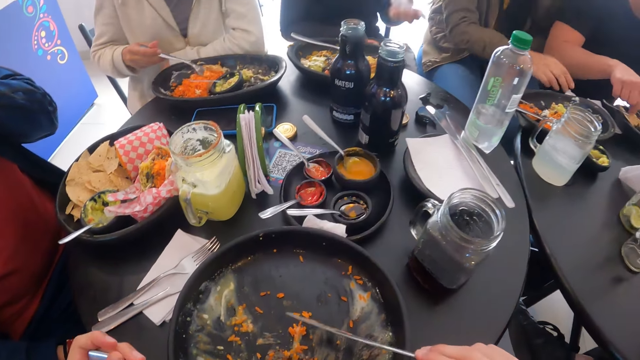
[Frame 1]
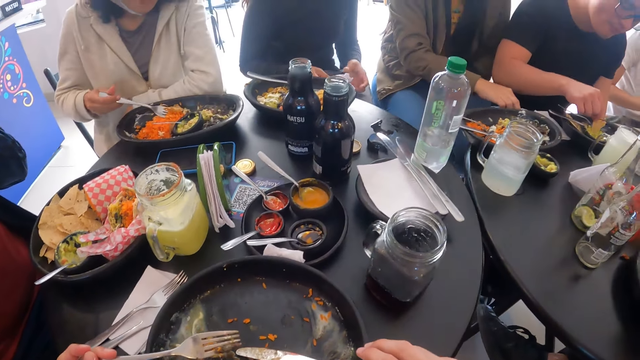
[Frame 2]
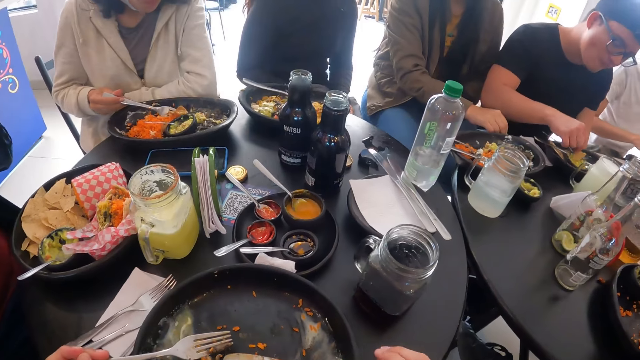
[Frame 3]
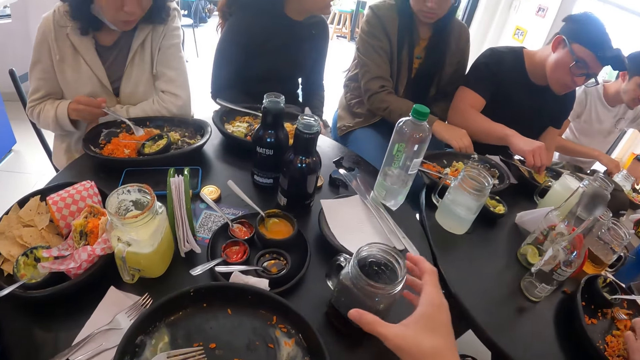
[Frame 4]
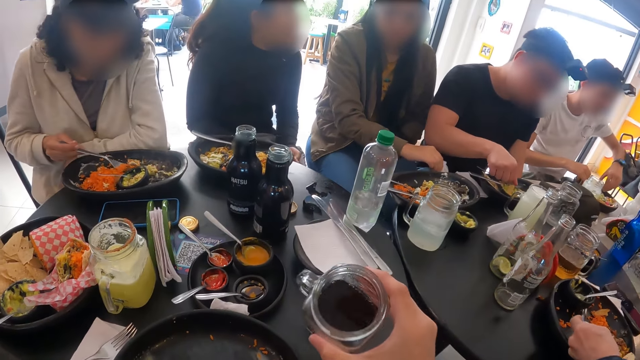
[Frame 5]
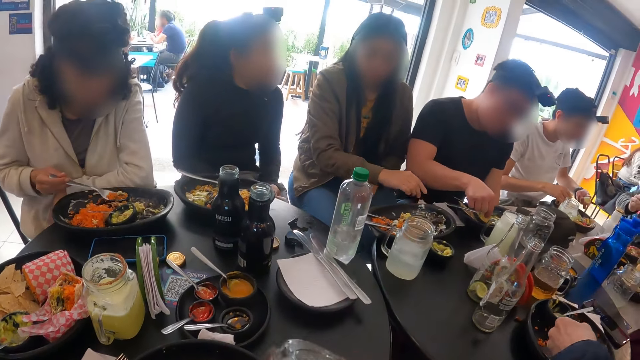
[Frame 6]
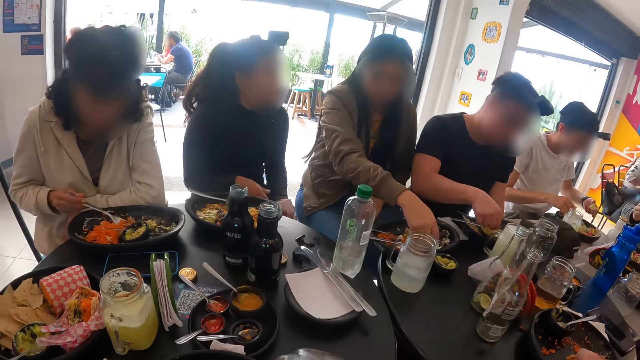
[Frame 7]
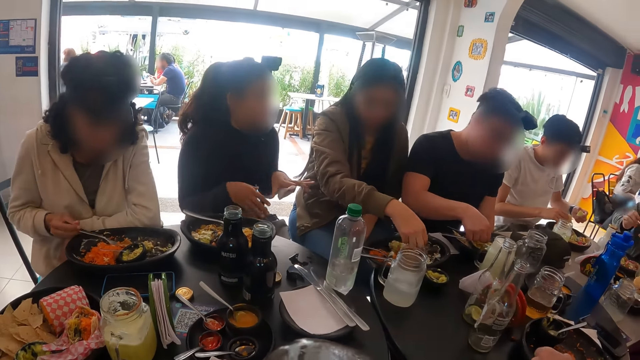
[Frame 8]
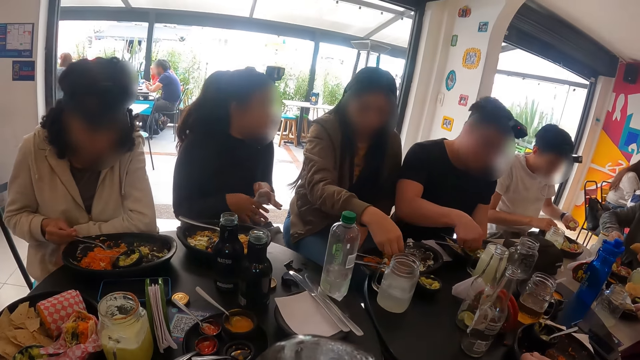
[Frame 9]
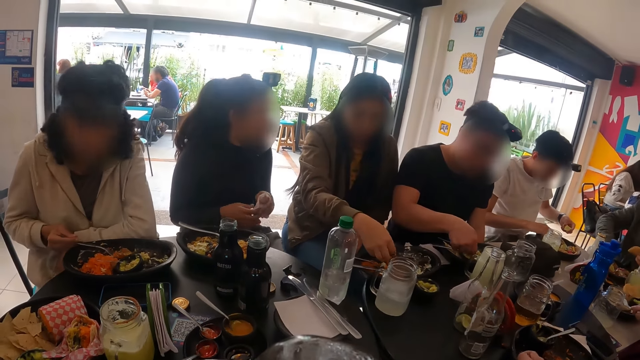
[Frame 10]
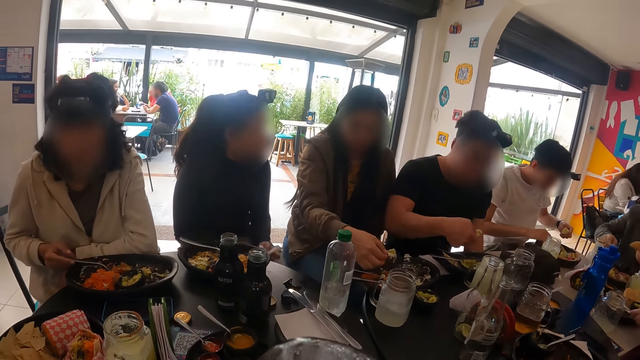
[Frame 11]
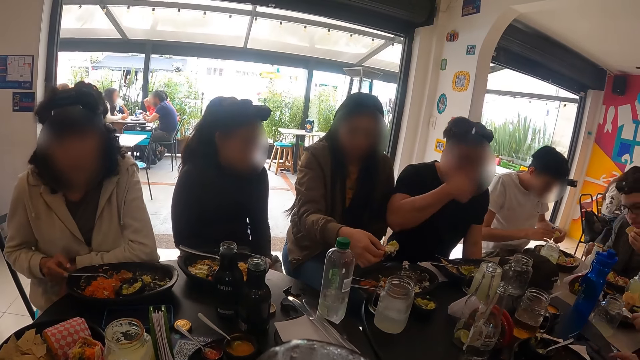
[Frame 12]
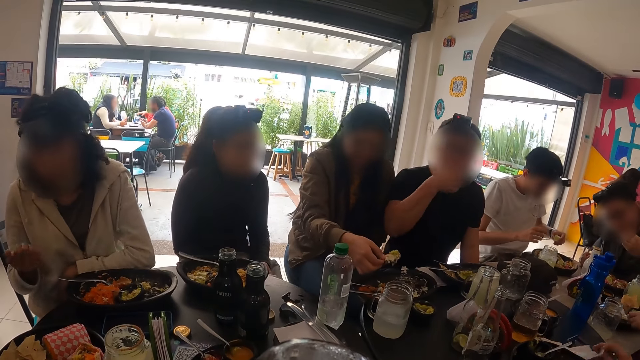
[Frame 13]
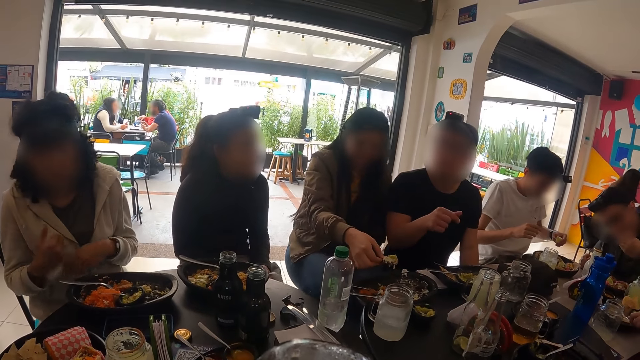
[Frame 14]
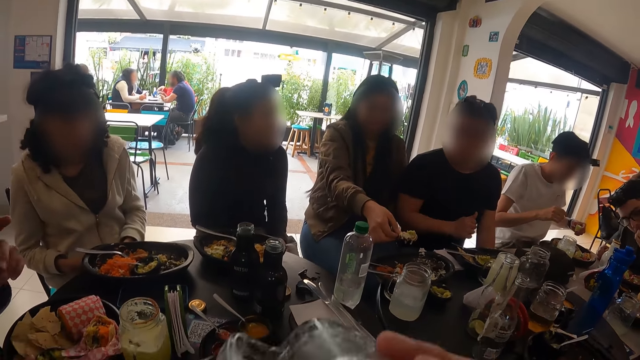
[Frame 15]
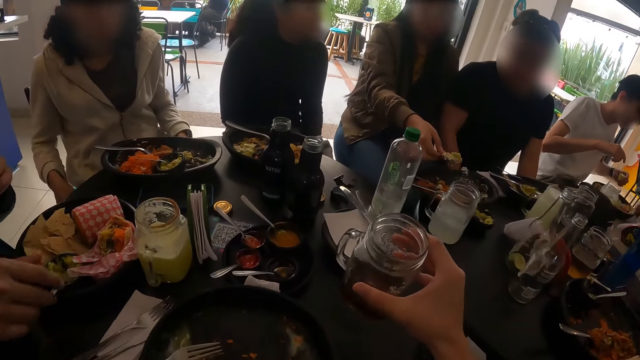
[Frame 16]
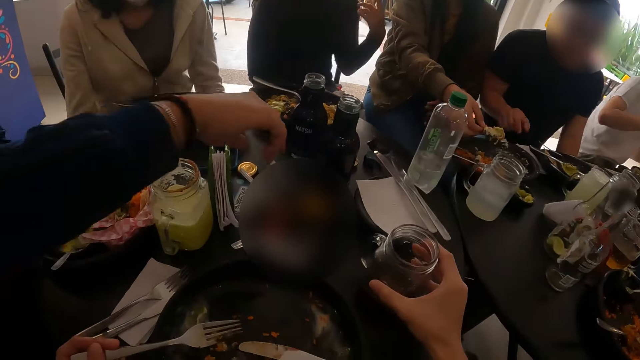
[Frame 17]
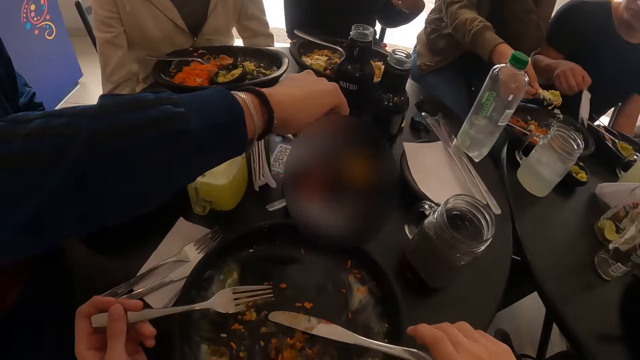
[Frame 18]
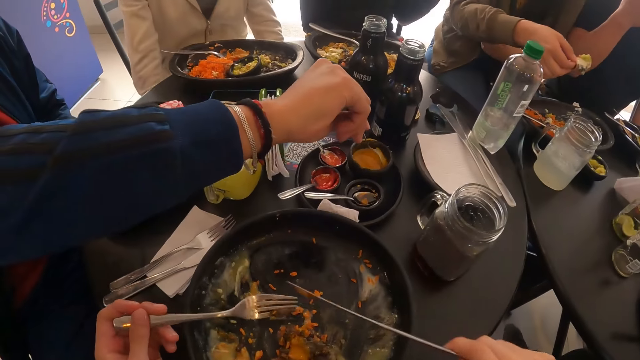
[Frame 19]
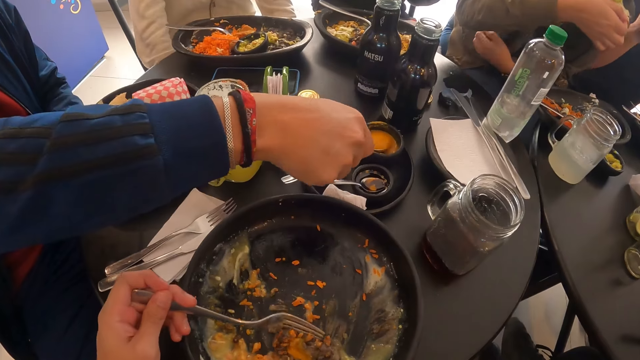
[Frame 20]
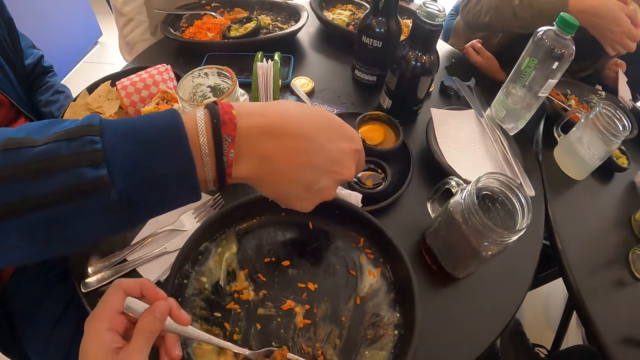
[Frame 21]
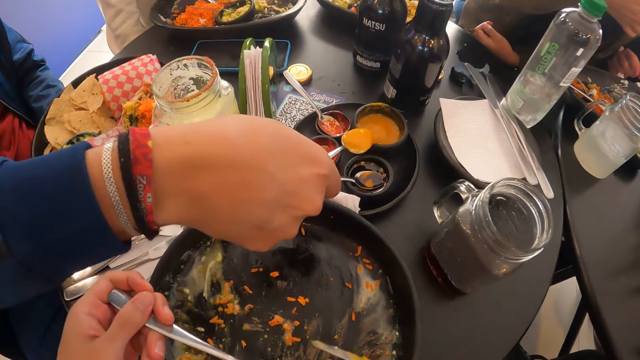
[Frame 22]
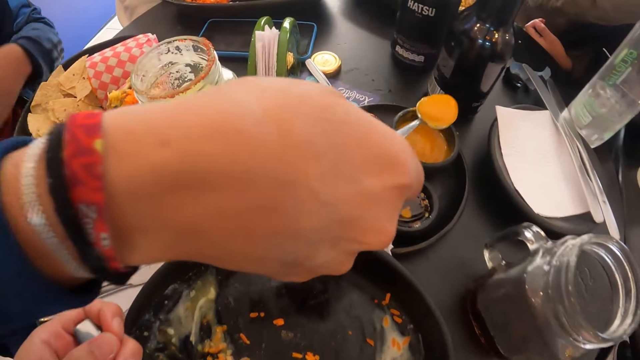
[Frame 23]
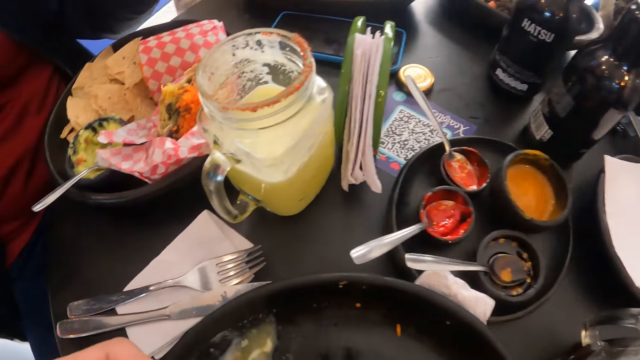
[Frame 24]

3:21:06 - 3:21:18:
A woman takes the meat in the plate with the fork in her right hand. Another woman wipes her right hand on the serviette on the table. The camera wearer looks around. A person touches the serviette. The camera wearer picks up the cup of juice on the table with her right hand. She drinks juice from the cup in her right hand. A man picks up a taco from the plate on the table with his right hand. The second woman takes a taco from the plate on the table with her right hand. The first woman drops the fork on the plate on the table. The man eats the taco in his right hand. The camera wearer drops the cup in her right hand on the table. The man picks up a serviette on the table with his right hand. He wipes his mouth with the serviette in his right hand. The camera wearer picks up the knife on the plate on the table with her right hand. Another man takes some cream from the bowl on the plate on the table with a spoon in his right hand. The camera wearer takes some cream from the bowl on the plate on the table with the spoon in her left hand. The second woman eats the taco in her right hand. The first man drops the serviette on the table.

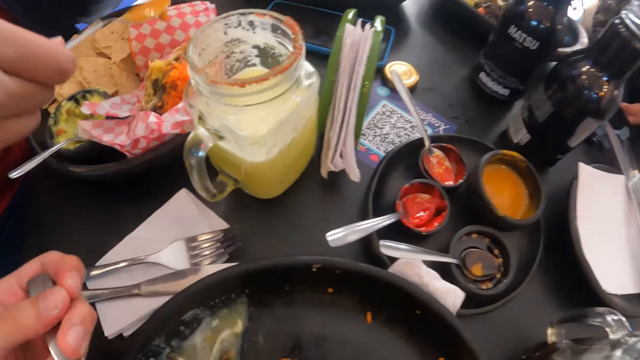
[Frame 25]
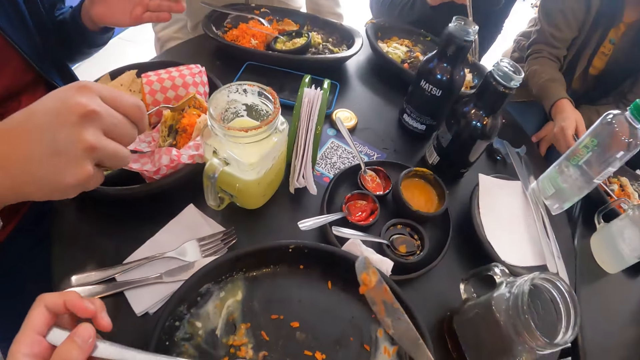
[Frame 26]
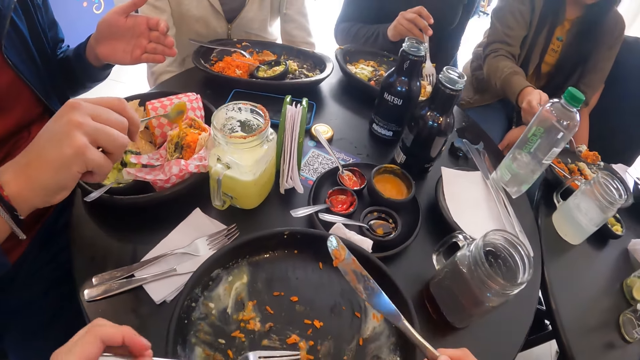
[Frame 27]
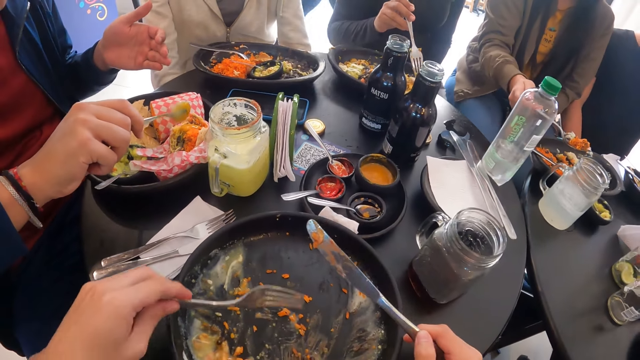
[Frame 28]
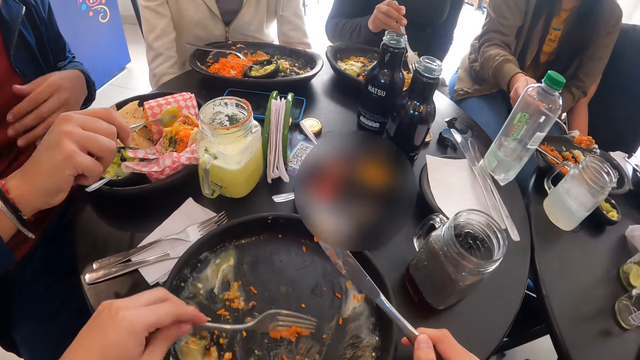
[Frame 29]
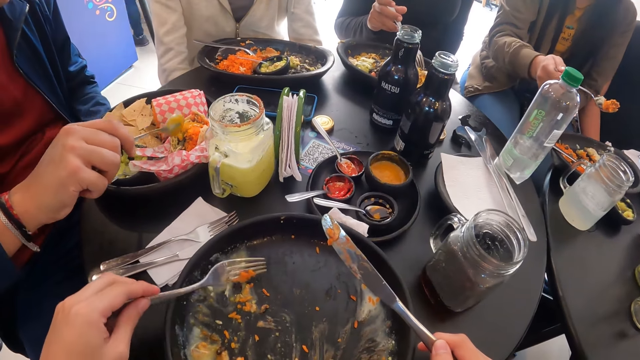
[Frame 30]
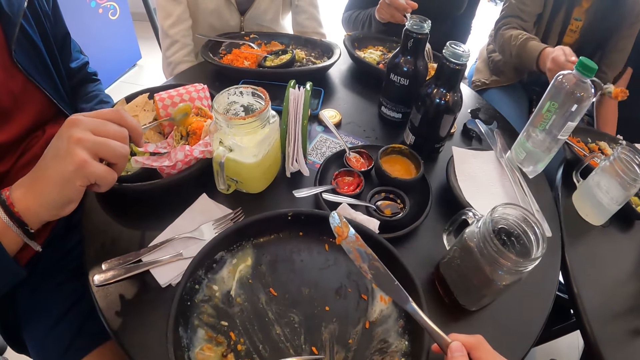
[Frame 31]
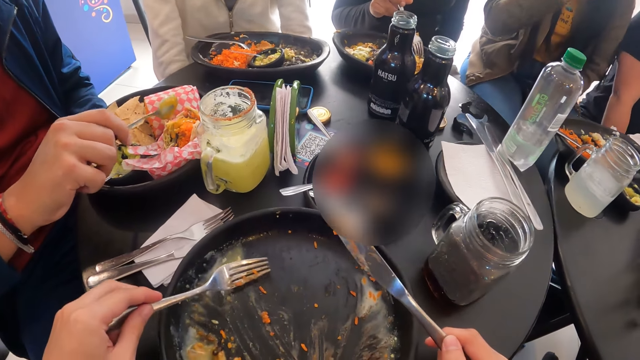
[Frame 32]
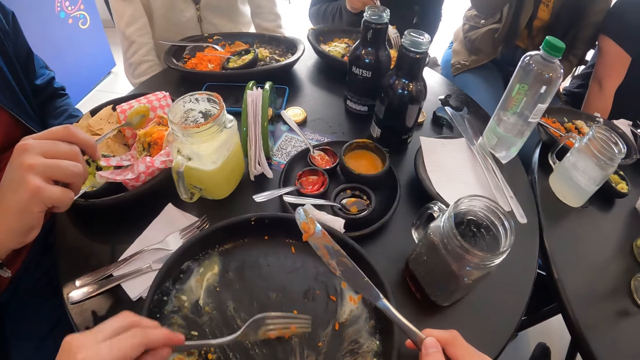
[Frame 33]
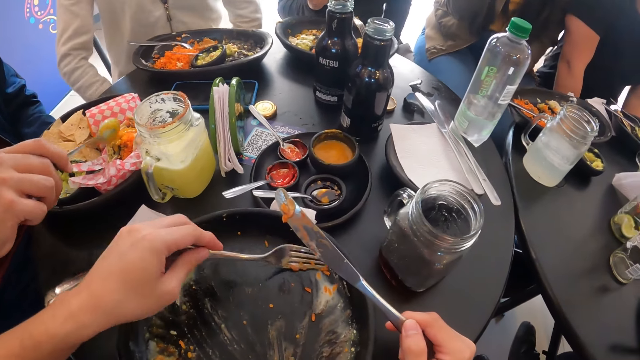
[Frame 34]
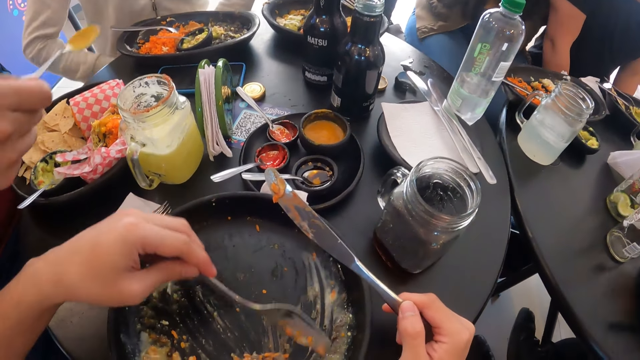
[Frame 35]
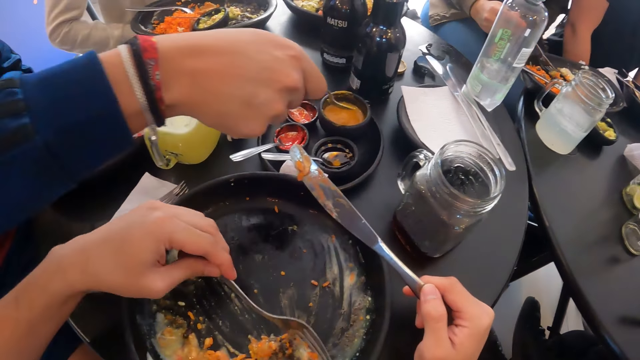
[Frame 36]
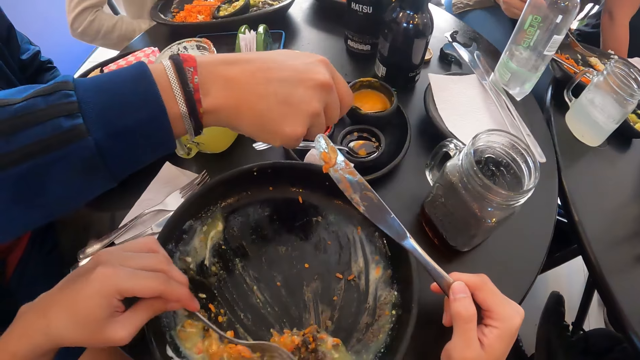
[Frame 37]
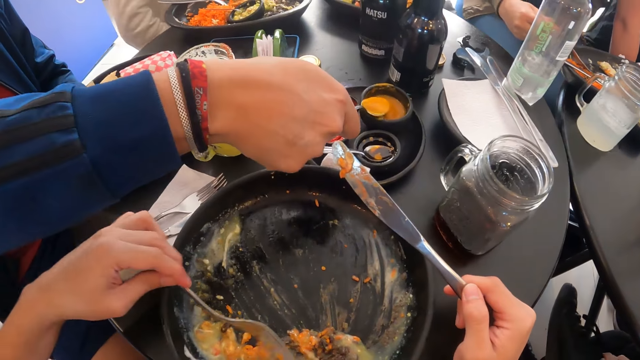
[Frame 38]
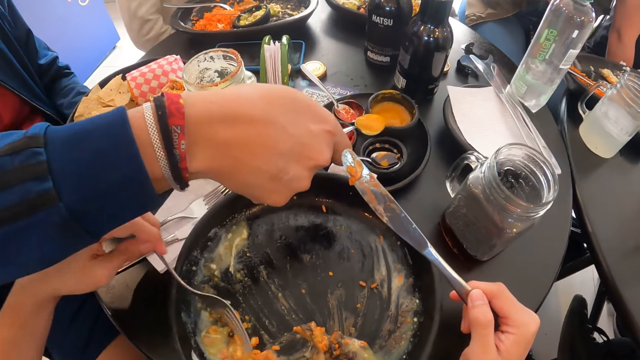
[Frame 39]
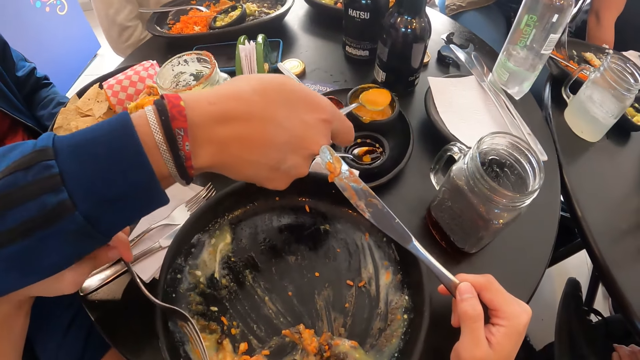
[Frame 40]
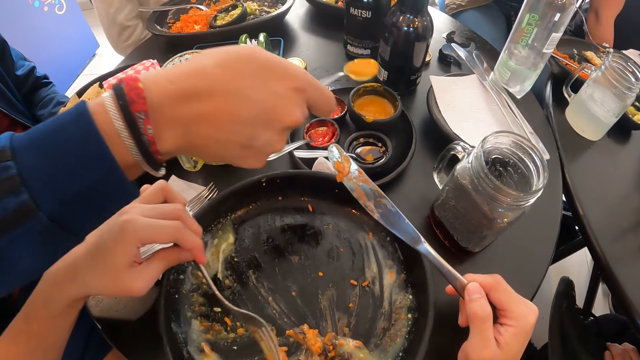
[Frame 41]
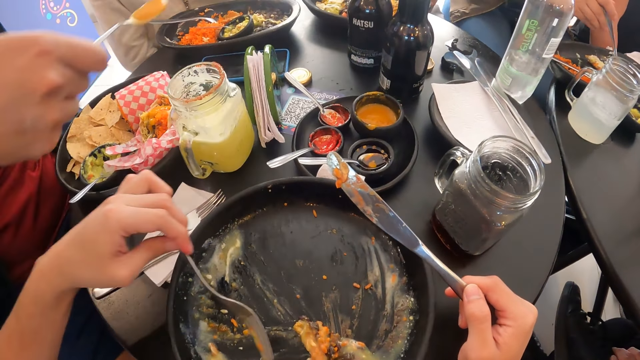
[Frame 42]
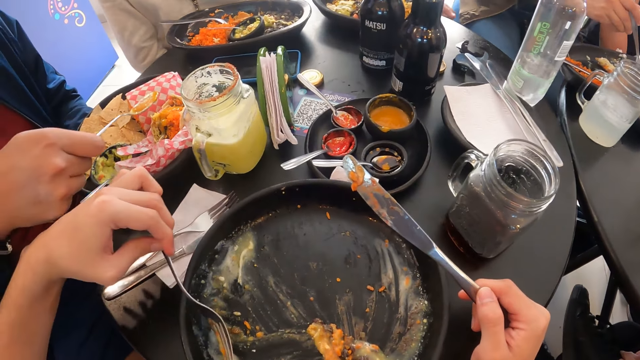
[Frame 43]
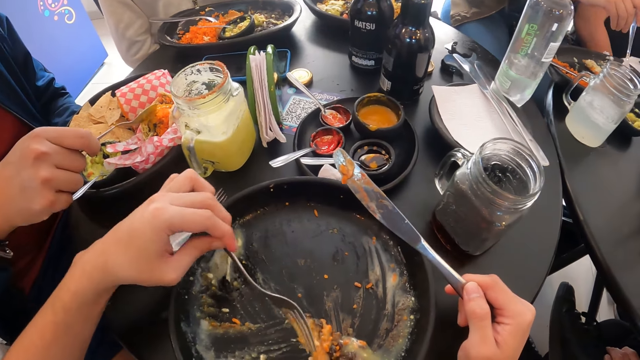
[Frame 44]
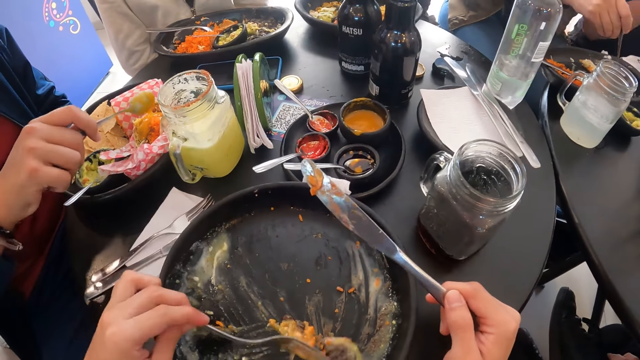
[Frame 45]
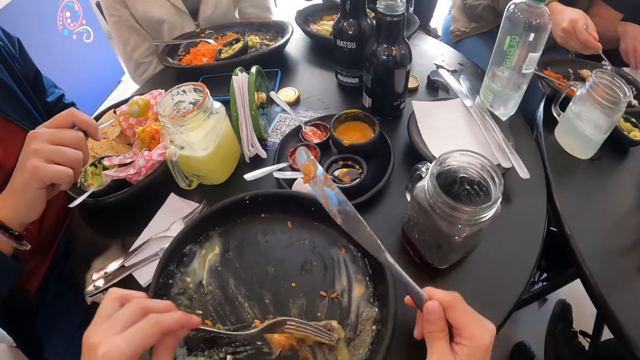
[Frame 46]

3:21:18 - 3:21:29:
A person eats the sauce. The camera wearer eats the rice with the fork in her left hand. A woman picks up the fork on the plate on the table with her right hand. A man pours the cream from the spoon in his right hand to the burger on the plate on the table. Another person scoops food. The camera wearer gathers the rice in the plate on the table with the fork in her left hand. The woman eats the taco on the fork in her right hand. The man takes some cream from the bowl on the plate on the table with a spoon in his right hand. He pours the cream from the spoon in his right hand to the burger on the plate on the table.
